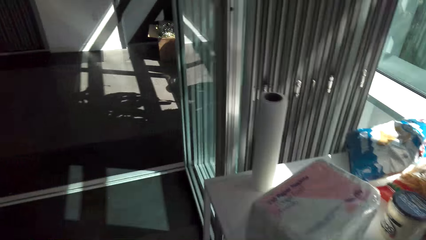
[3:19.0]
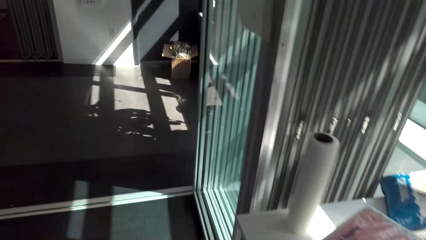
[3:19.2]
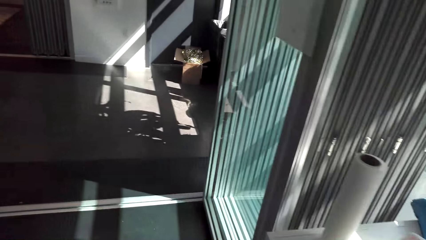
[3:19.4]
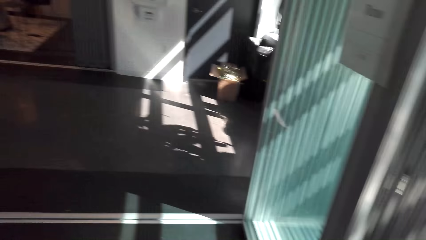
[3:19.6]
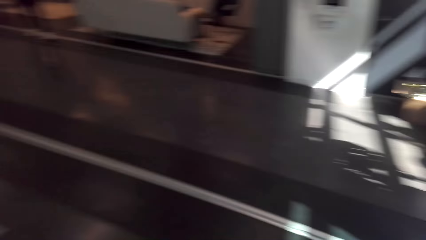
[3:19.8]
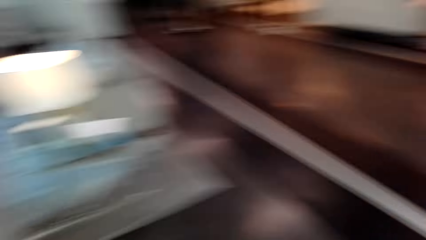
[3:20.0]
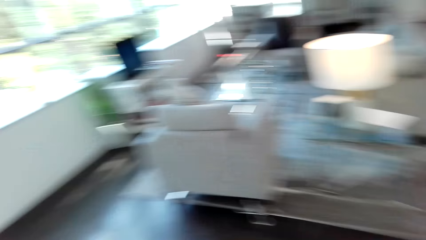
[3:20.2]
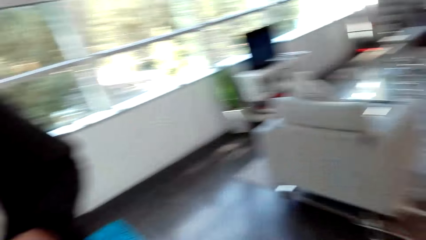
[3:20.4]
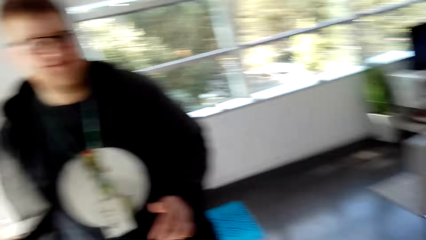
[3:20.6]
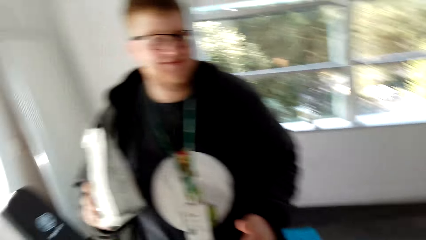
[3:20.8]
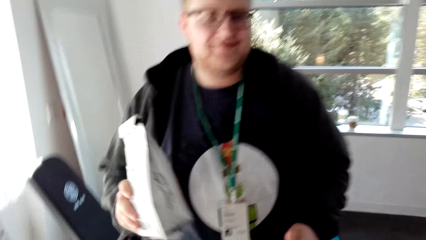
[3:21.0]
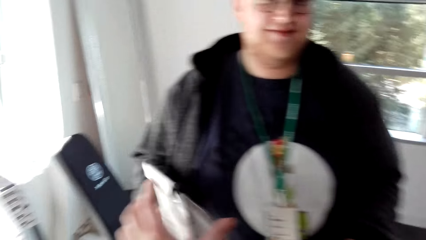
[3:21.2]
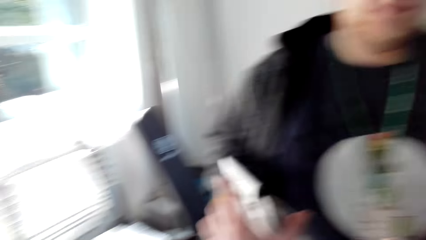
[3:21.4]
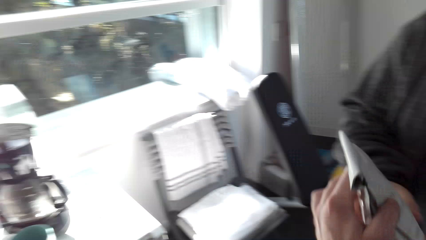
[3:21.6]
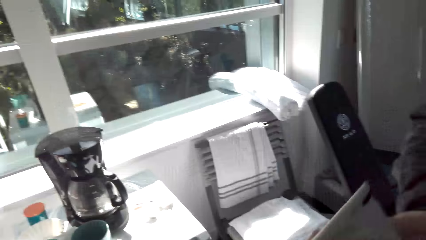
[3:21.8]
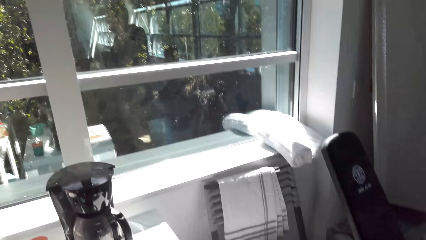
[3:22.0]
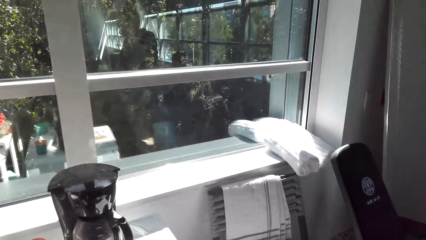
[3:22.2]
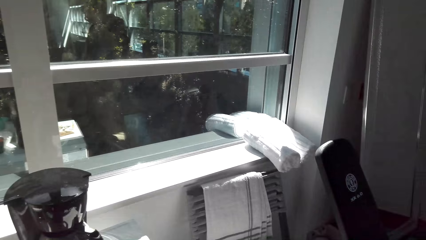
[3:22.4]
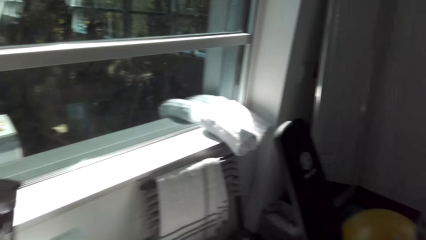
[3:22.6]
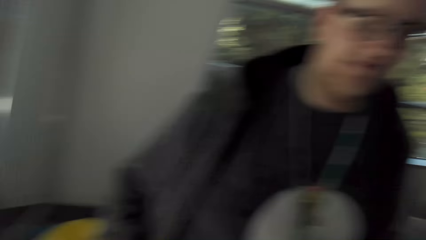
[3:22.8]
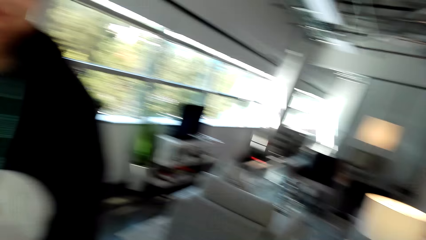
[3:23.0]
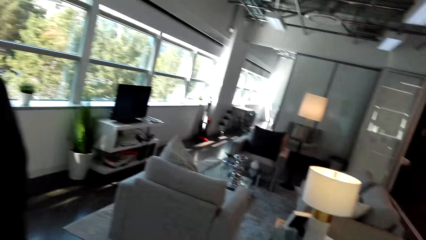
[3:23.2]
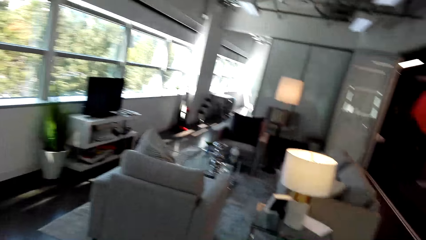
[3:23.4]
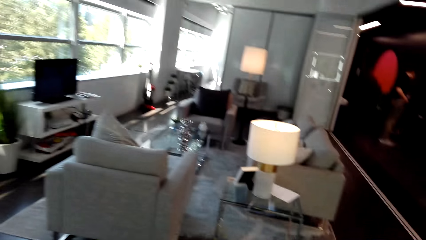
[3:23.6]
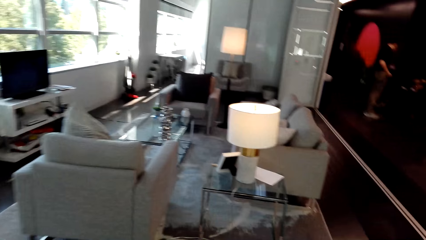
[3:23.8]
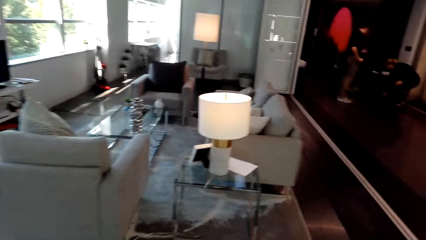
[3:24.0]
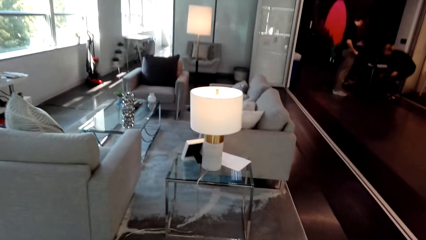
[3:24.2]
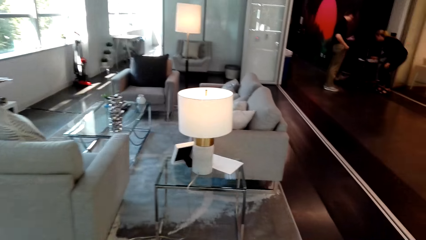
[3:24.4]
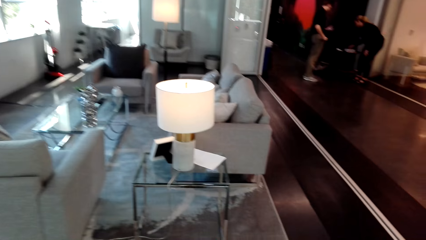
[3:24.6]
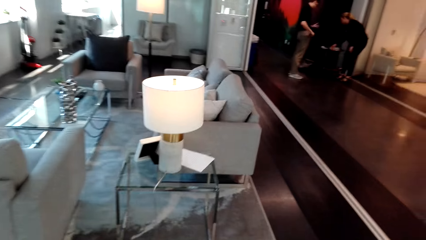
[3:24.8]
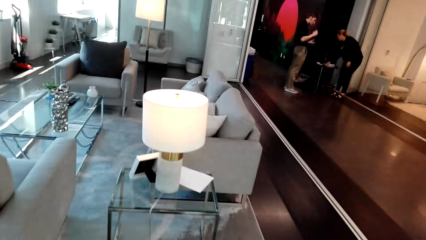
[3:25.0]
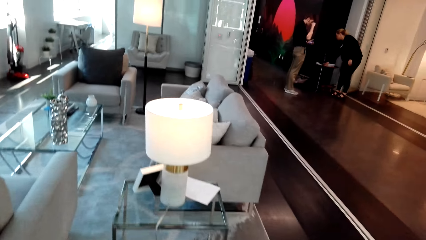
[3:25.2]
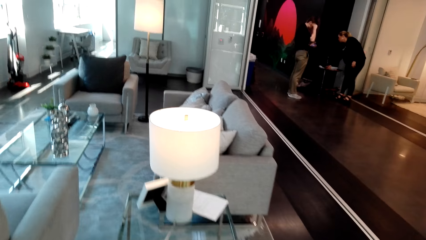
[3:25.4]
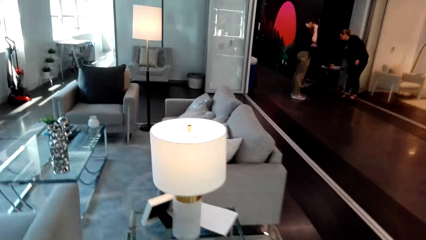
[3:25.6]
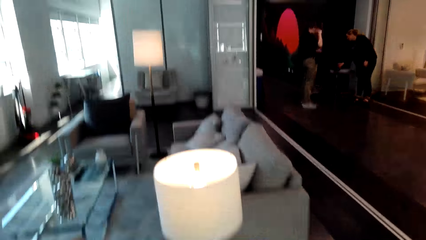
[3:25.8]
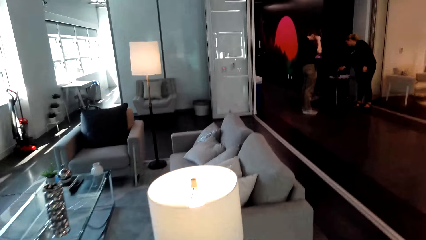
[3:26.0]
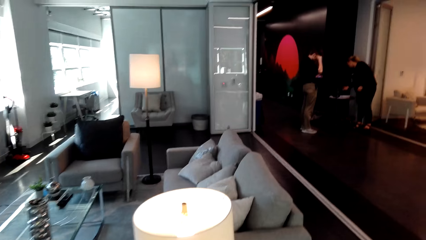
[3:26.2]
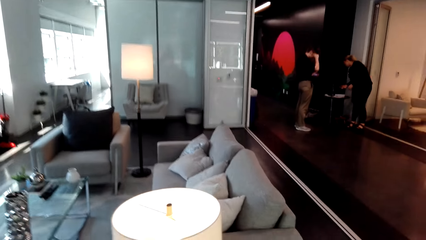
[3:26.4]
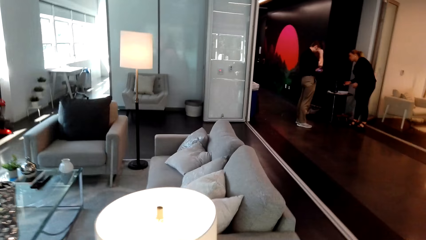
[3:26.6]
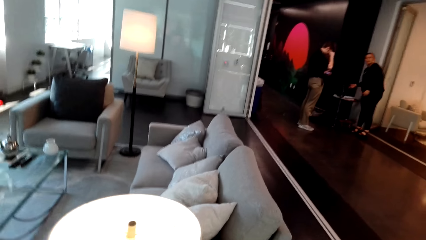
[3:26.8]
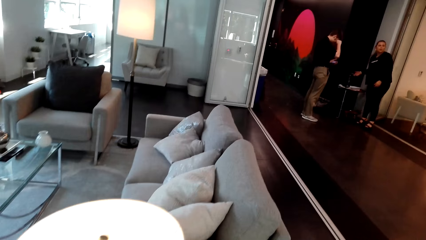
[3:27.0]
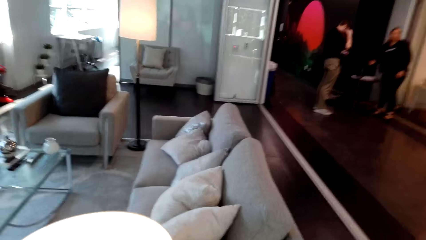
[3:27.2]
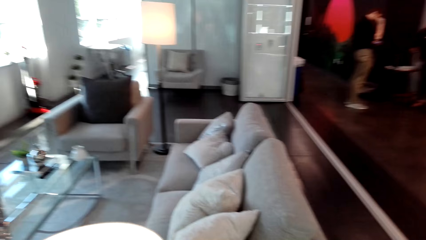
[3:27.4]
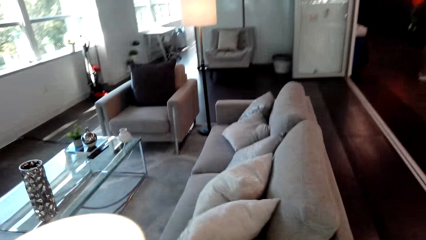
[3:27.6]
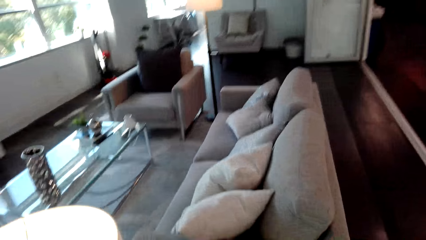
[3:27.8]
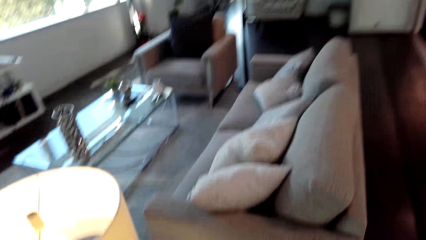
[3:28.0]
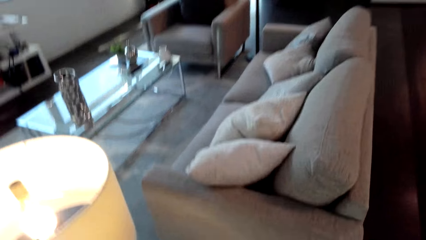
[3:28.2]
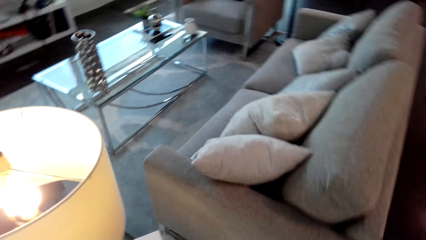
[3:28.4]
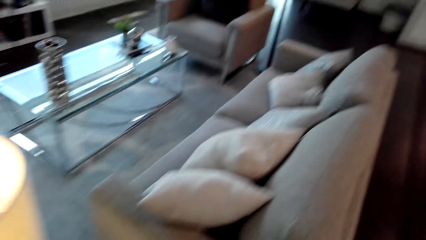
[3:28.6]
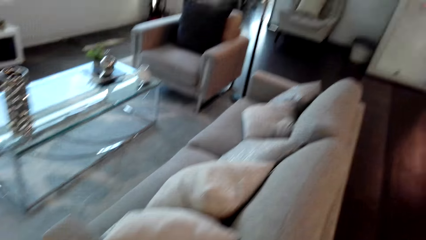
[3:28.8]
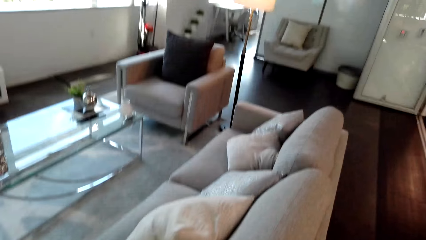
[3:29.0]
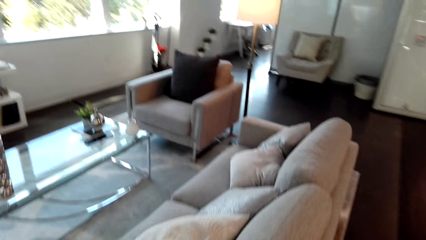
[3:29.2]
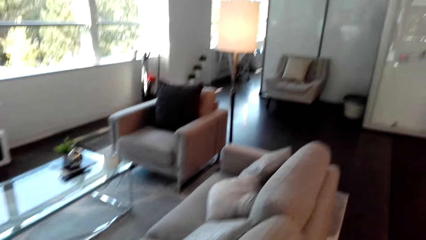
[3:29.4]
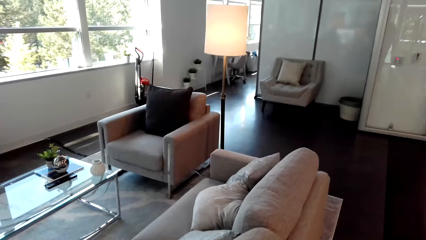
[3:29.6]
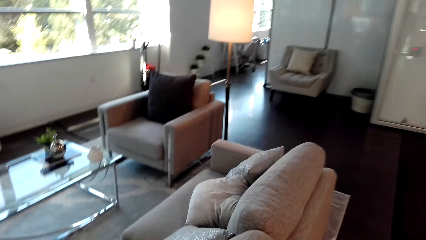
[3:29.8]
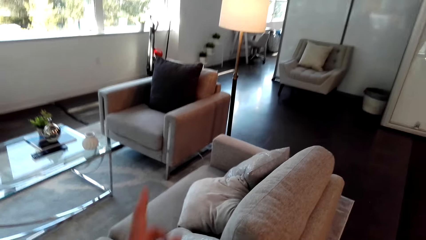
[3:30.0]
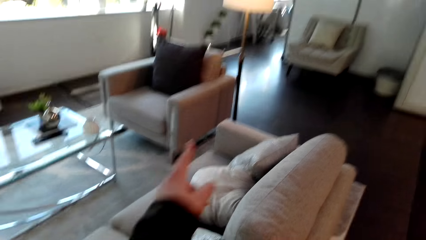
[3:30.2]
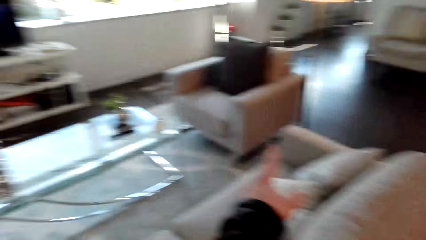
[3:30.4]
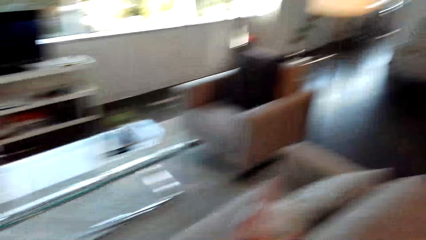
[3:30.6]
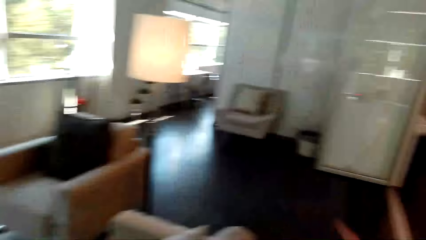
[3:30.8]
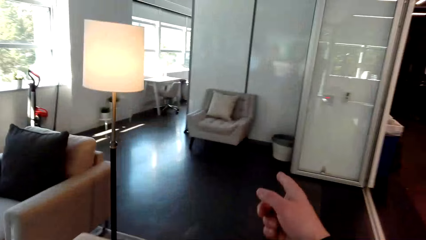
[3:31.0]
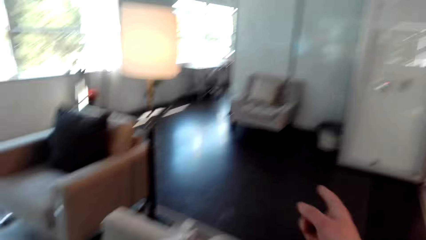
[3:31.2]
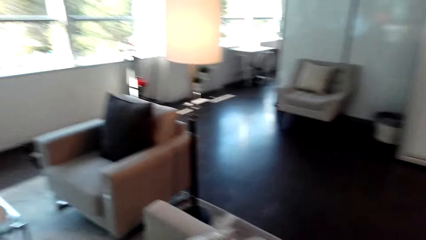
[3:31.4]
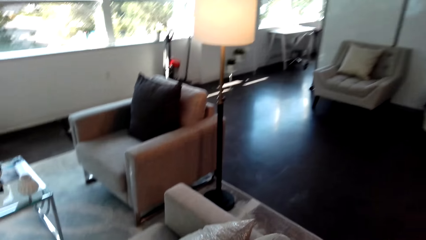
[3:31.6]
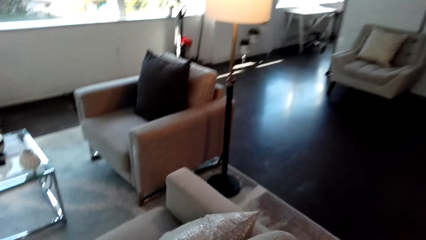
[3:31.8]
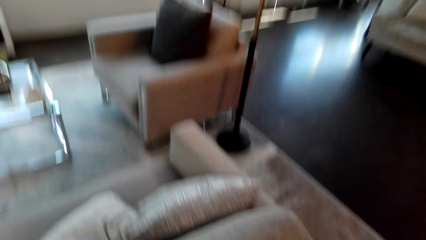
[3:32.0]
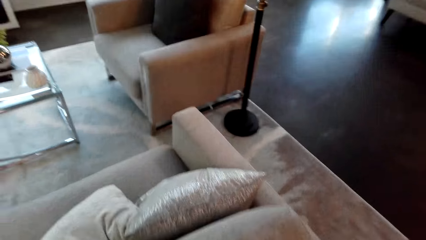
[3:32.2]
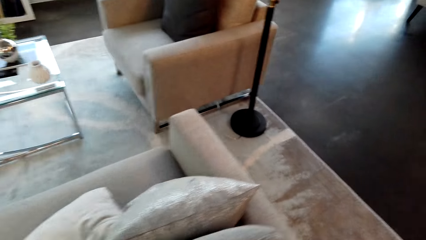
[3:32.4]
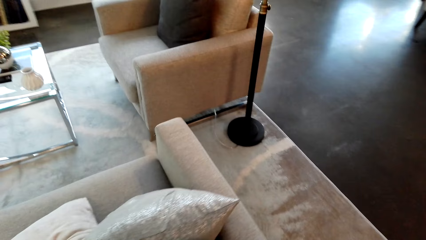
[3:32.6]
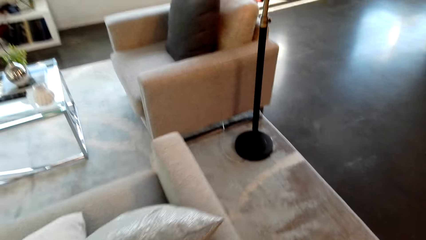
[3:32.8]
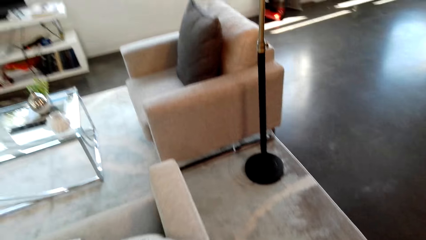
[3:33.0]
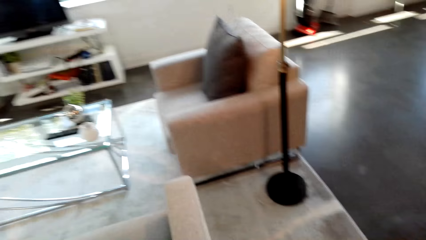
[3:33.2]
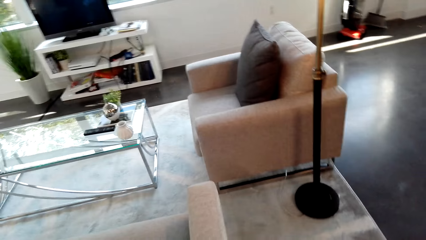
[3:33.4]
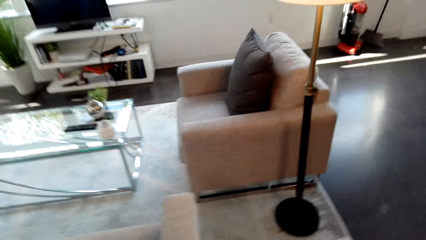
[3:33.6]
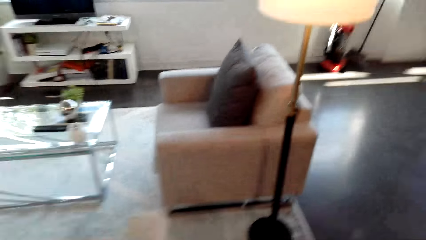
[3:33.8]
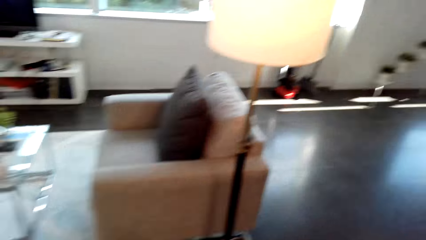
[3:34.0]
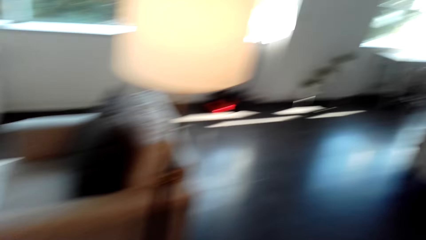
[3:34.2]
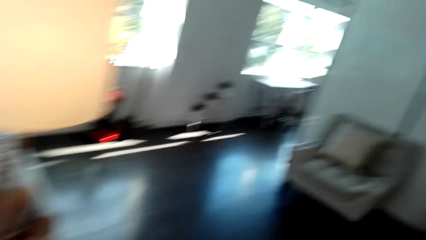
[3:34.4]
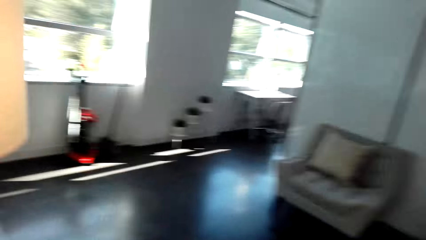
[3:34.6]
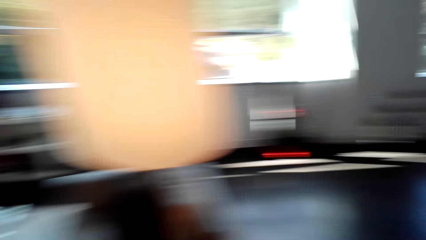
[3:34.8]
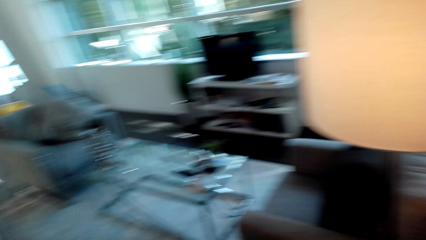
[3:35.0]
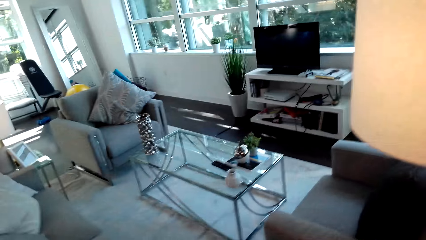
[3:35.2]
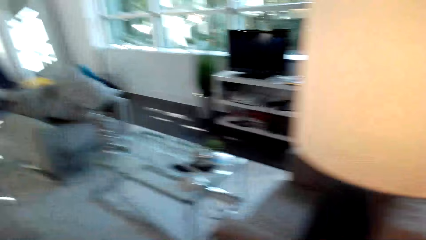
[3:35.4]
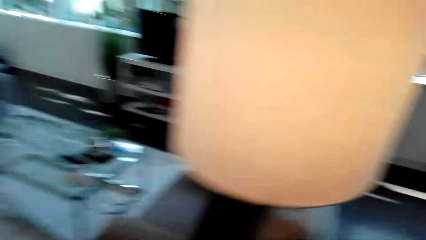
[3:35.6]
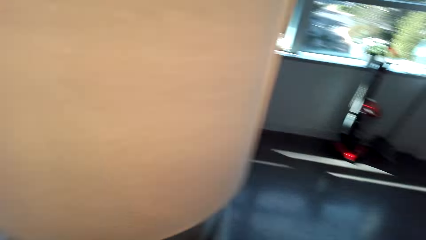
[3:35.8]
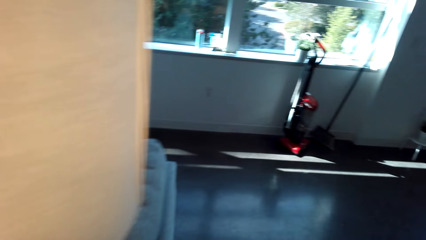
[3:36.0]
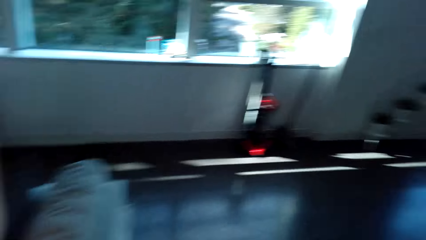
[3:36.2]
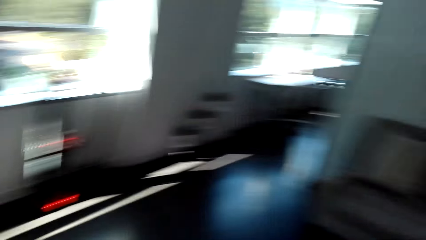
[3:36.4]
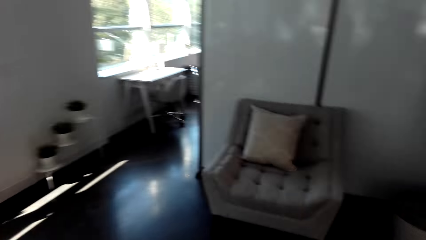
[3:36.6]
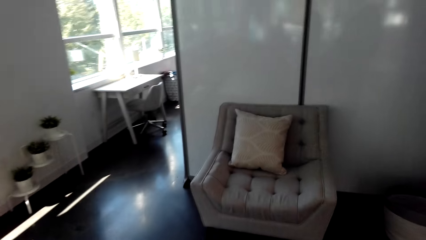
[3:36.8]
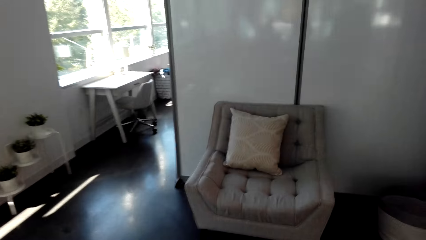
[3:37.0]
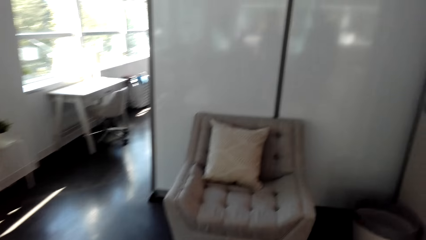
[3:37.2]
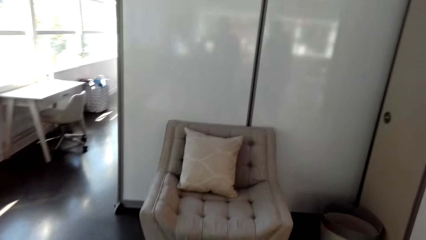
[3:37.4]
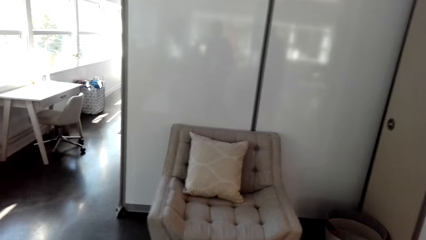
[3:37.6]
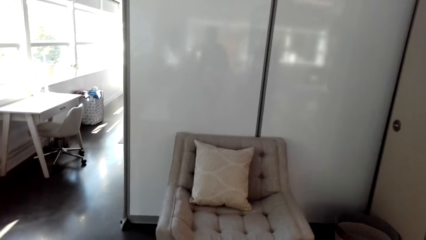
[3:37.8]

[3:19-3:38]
A man gives the camera wearer a bag. A woman moves. The camera wearer walks. They lift their hand. They walk.
